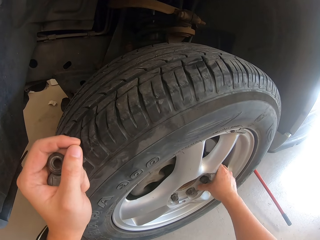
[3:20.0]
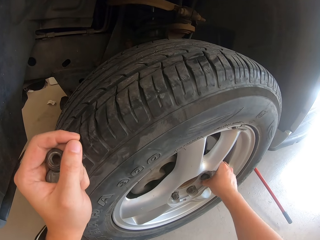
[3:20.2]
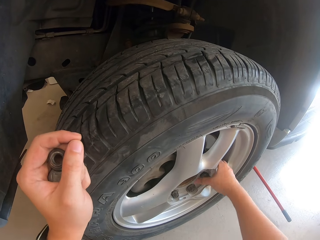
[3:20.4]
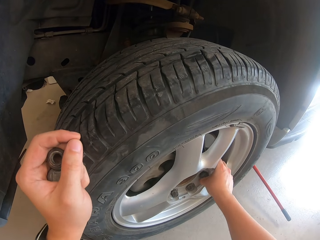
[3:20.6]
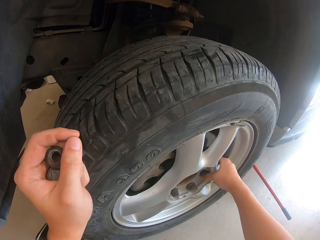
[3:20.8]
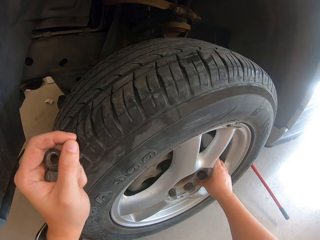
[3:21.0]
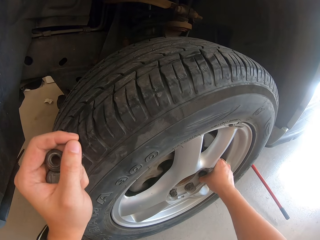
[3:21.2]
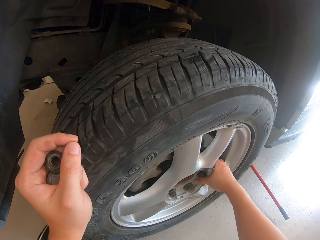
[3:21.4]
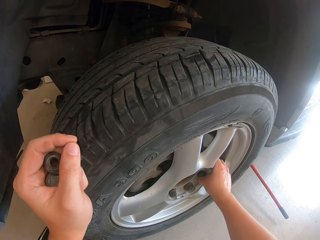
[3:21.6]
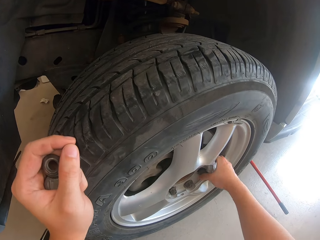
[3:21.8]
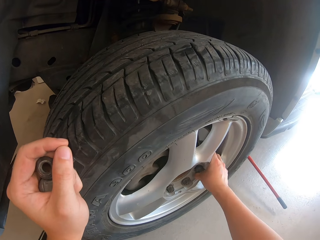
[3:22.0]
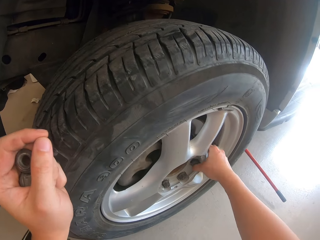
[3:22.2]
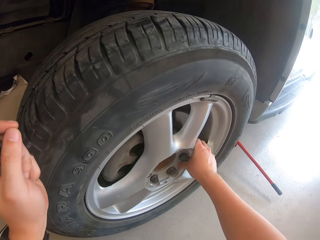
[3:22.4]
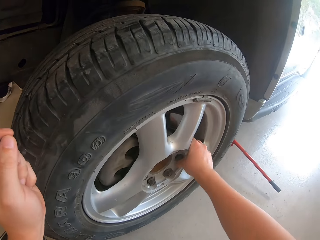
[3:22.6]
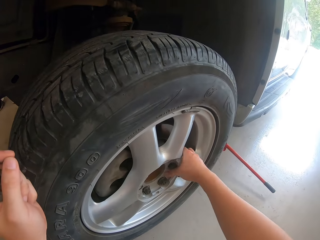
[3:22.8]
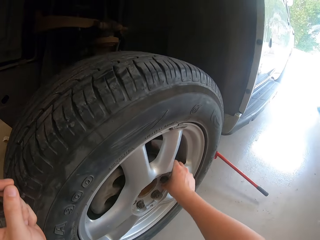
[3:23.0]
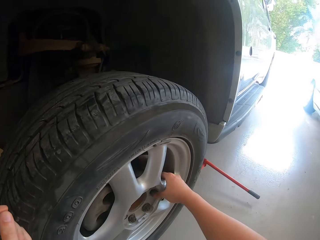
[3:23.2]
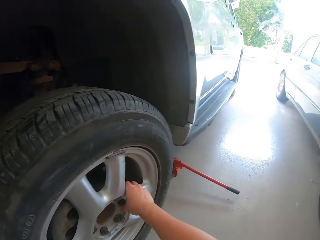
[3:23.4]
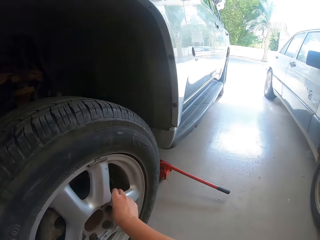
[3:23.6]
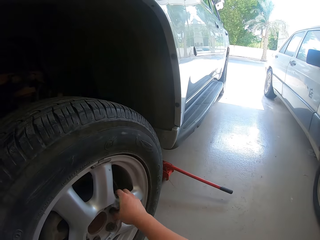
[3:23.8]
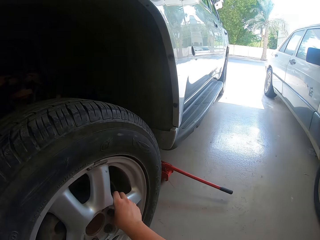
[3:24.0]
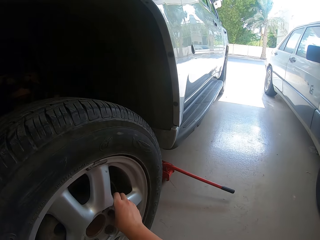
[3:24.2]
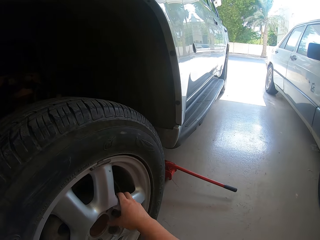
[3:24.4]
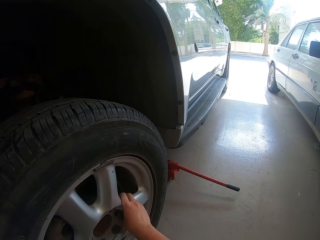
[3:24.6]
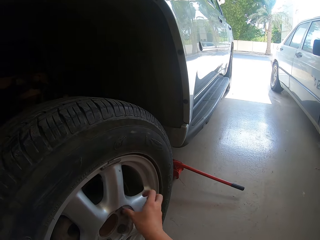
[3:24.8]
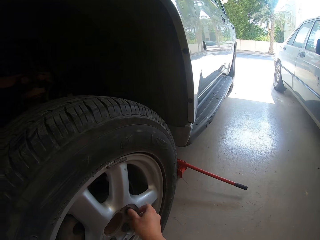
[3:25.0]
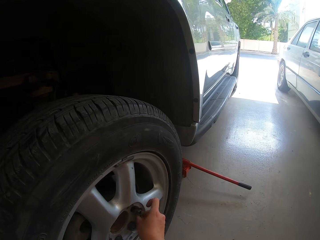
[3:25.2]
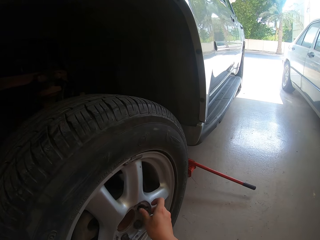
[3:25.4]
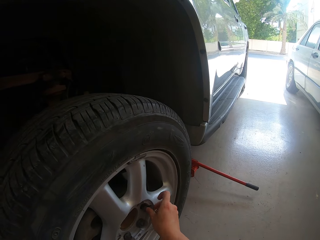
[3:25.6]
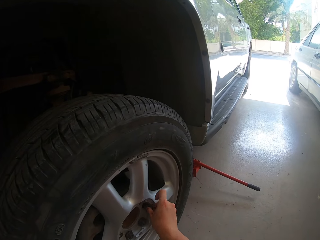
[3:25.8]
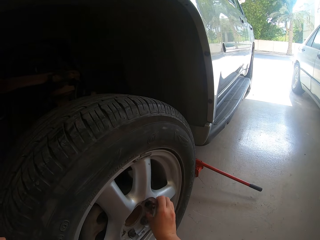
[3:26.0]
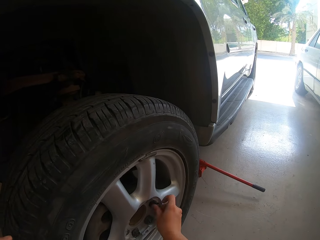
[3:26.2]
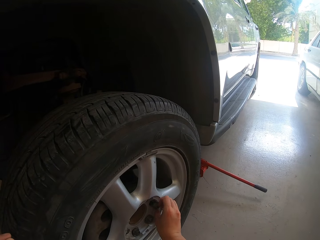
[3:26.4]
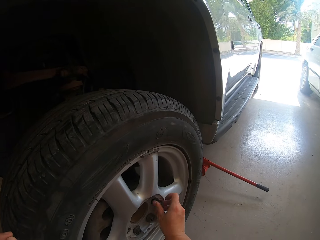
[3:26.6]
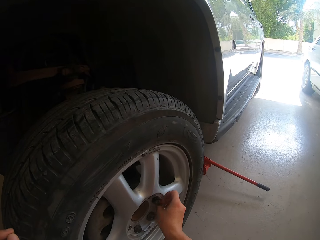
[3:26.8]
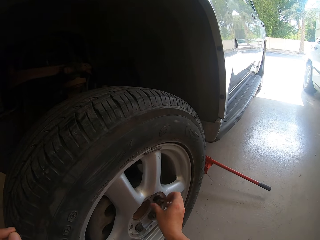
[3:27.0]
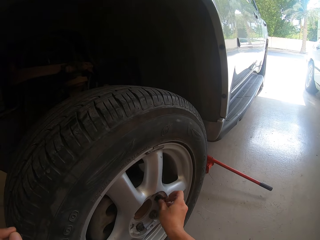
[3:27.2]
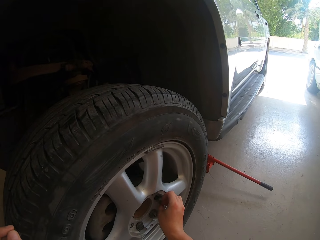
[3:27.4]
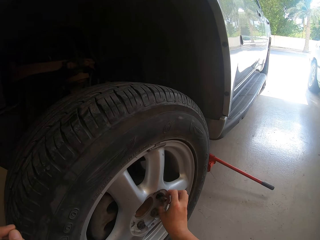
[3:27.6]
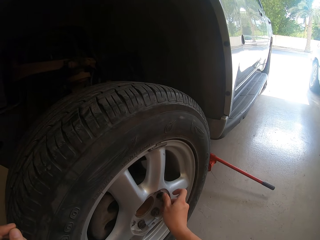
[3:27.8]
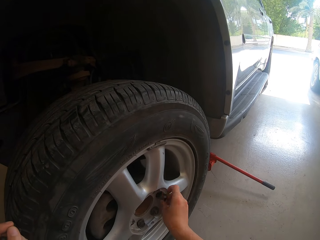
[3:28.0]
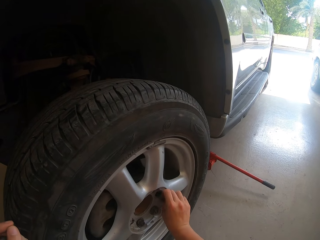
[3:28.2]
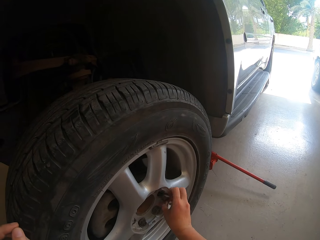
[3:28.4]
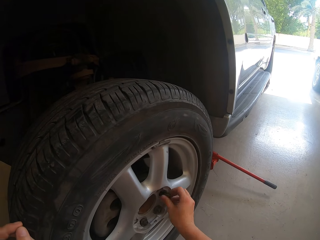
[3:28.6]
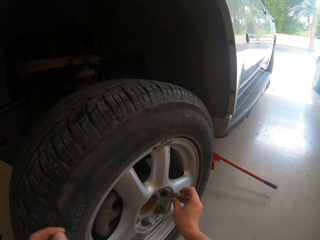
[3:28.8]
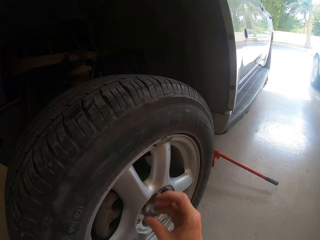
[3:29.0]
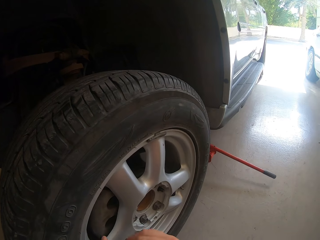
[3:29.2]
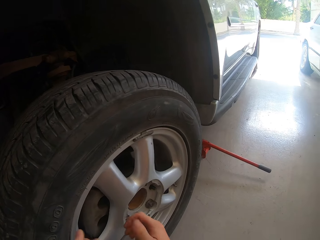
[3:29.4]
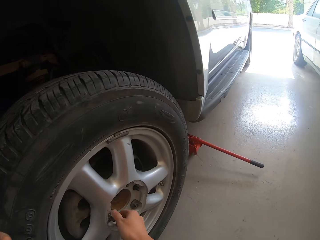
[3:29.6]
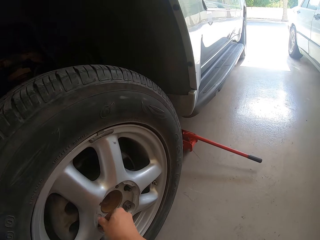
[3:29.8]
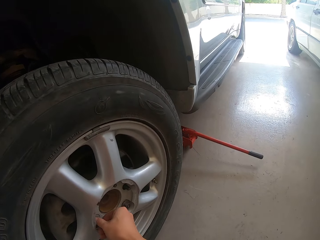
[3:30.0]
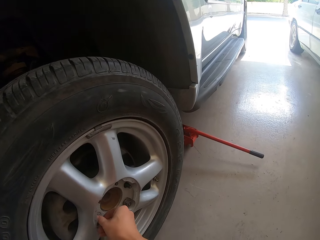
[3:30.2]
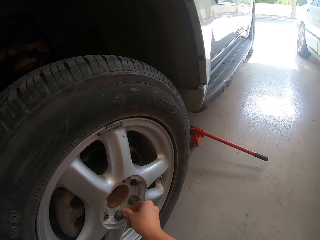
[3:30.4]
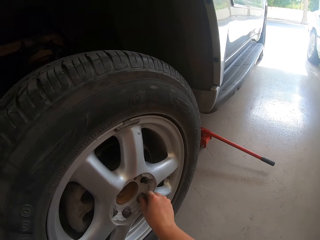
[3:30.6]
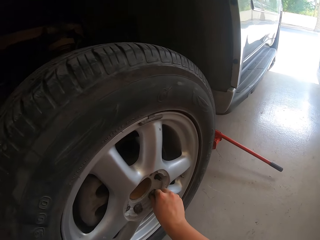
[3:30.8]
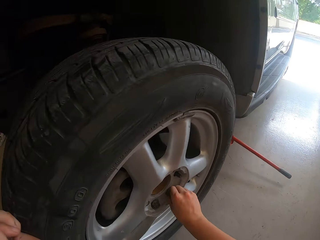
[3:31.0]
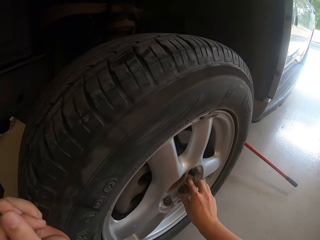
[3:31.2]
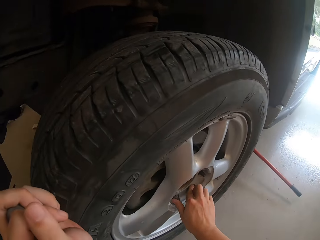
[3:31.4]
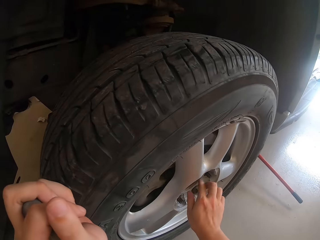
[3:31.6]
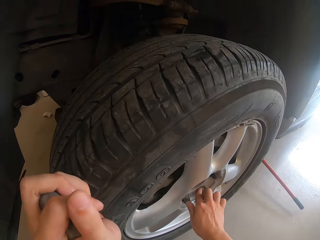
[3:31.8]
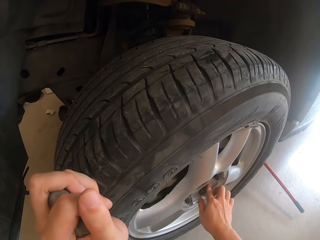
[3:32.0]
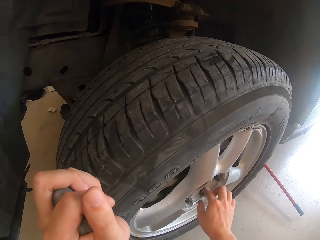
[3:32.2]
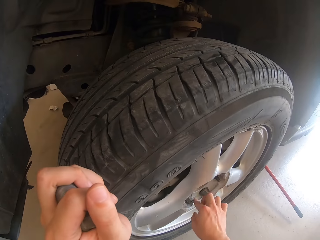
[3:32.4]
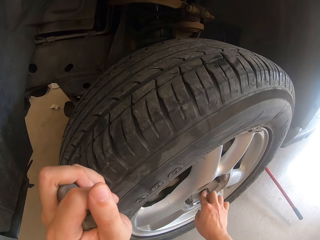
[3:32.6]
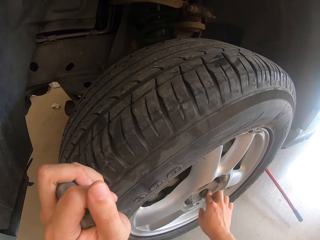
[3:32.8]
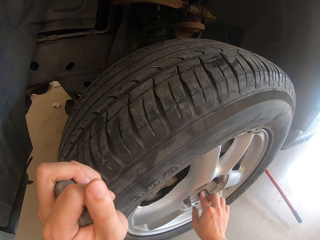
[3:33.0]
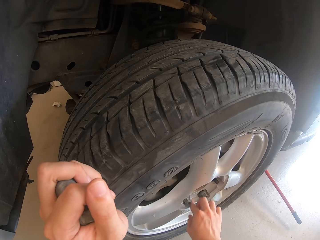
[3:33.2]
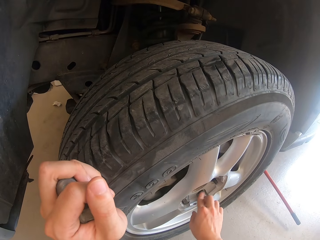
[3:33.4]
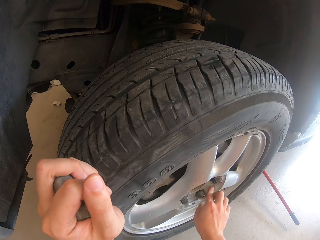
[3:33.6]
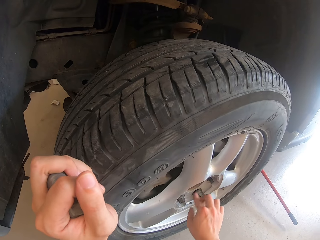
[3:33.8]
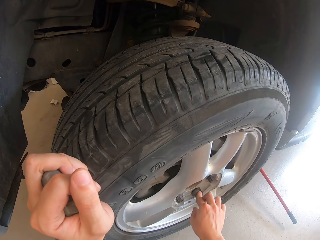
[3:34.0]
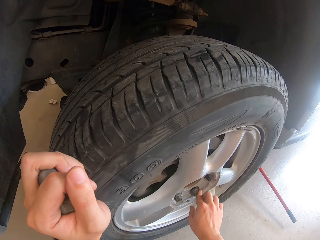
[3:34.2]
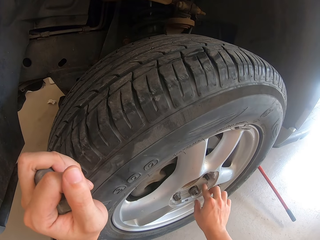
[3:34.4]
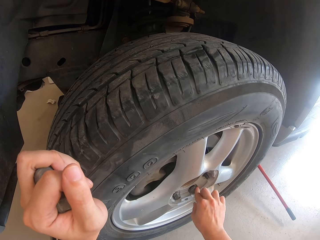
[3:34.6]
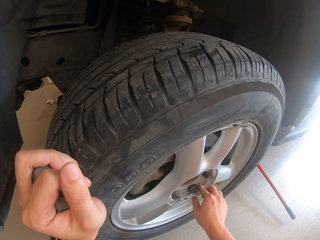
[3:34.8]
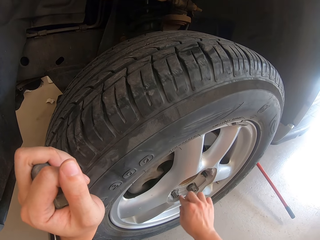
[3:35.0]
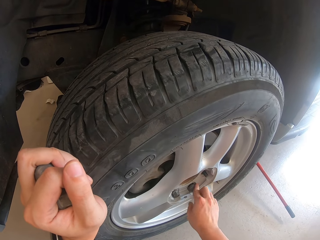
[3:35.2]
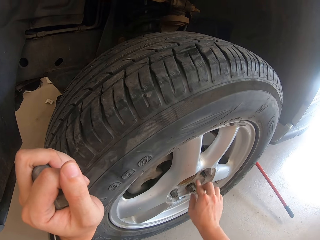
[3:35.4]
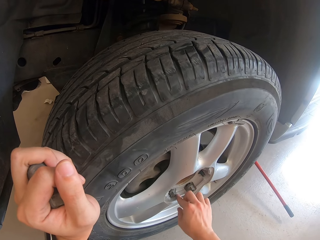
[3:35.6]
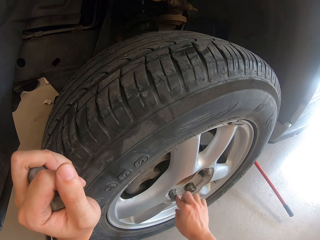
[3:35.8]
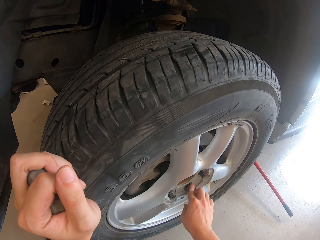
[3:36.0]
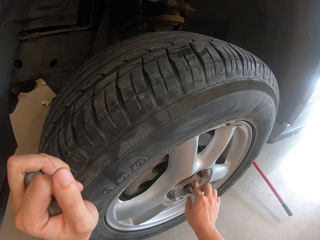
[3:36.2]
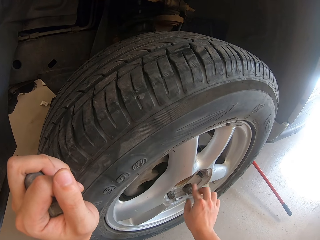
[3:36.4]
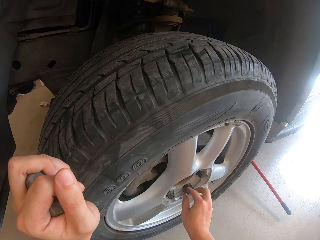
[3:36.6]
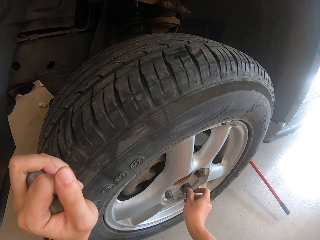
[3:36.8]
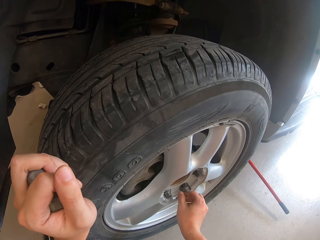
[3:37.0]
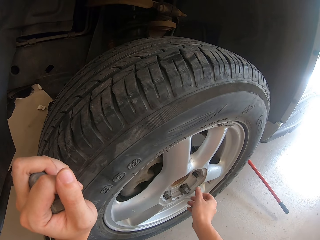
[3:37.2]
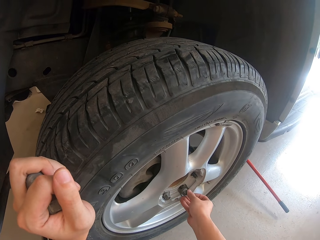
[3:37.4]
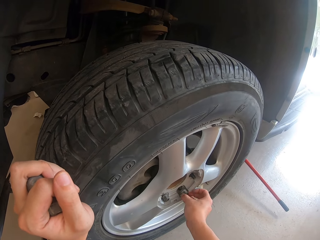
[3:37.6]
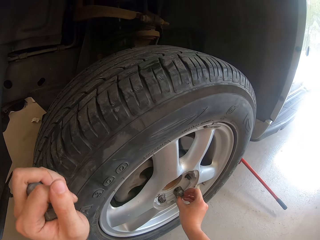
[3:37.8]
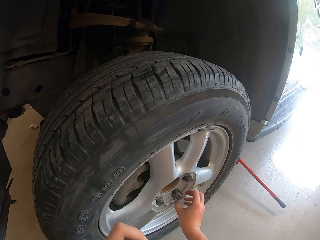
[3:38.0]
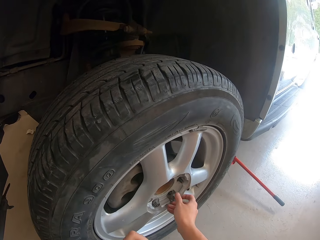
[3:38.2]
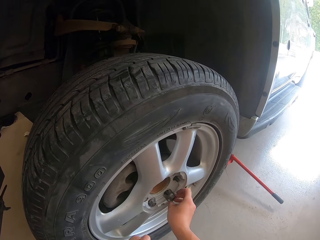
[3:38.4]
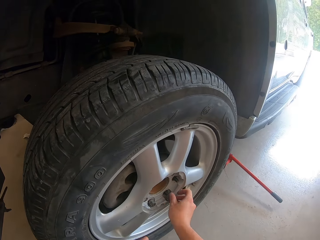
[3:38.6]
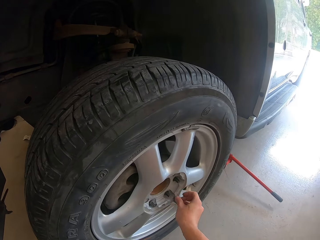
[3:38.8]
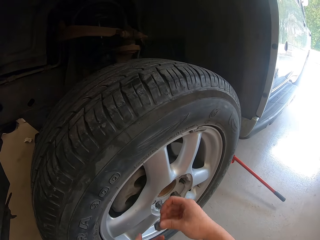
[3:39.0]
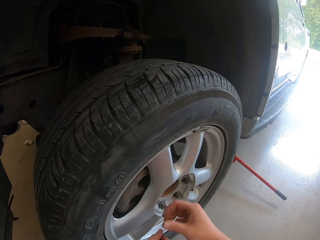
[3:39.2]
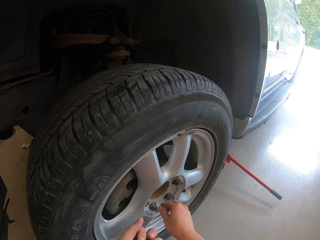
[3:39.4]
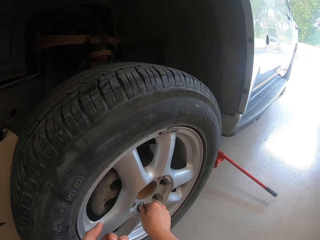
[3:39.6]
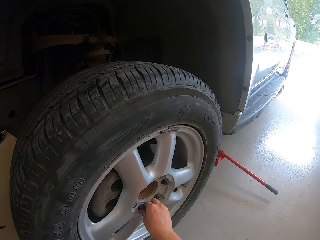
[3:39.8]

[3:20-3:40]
The camera wearer puts a nut on the left hand. They open the nuts with bare hands. They put a nut on the left hand.

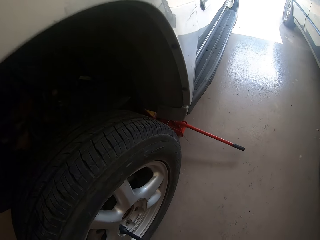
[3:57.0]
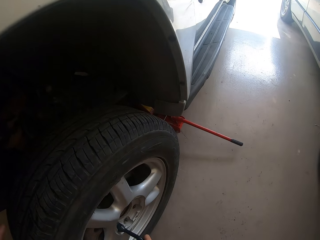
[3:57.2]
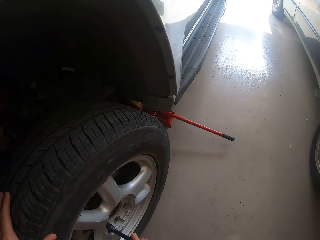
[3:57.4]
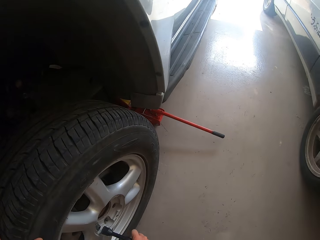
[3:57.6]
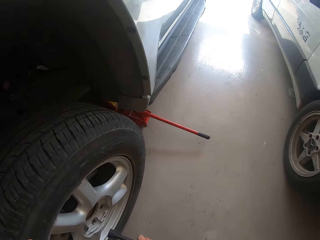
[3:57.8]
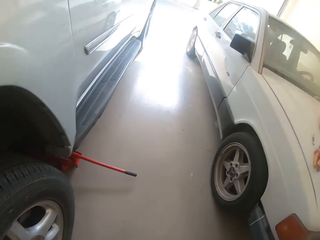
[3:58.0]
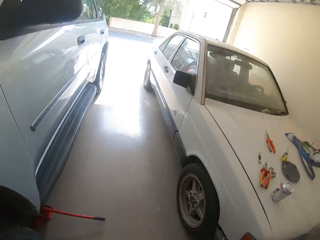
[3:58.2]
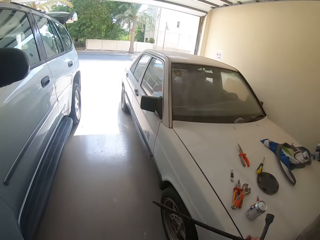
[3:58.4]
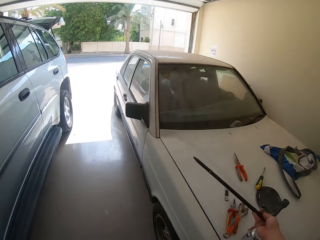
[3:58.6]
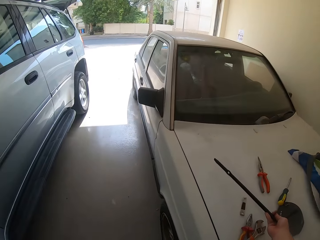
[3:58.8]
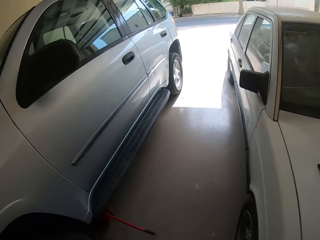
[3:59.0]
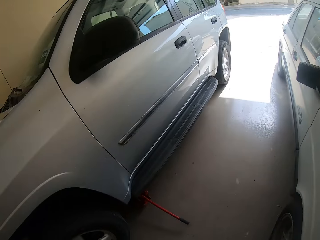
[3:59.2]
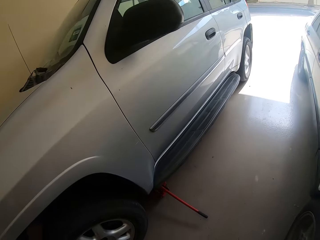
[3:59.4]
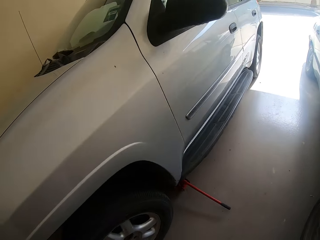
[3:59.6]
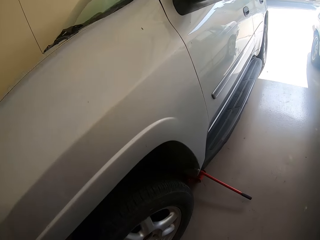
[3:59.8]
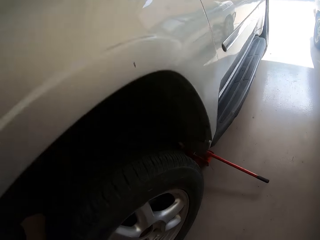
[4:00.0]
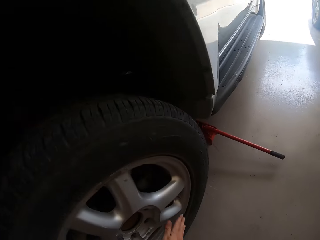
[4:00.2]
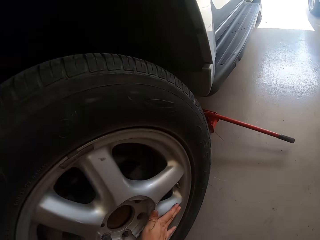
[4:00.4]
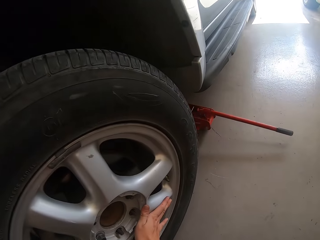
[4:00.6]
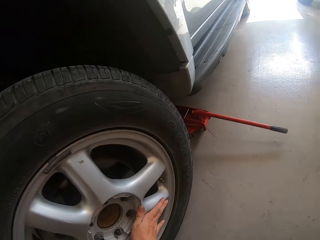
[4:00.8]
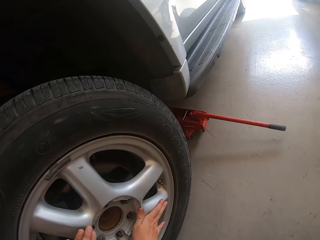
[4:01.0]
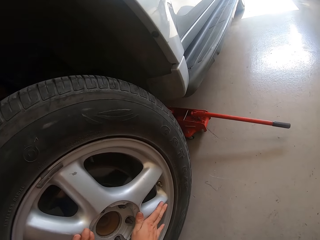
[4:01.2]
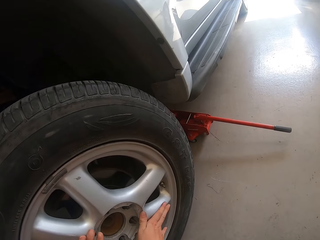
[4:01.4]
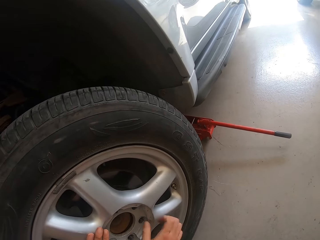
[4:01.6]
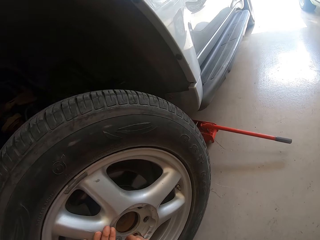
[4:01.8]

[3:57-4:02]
The camera wearer puts the wheel spanner on the car bonnet. They move the wheel.
